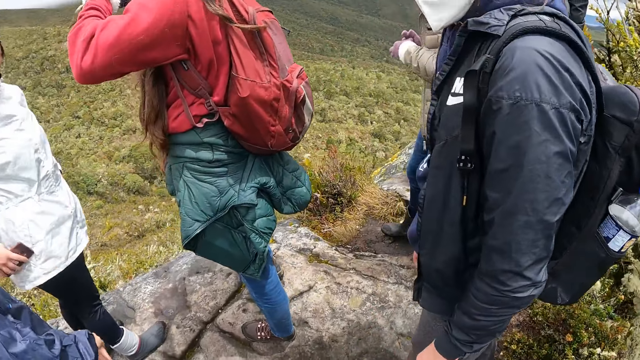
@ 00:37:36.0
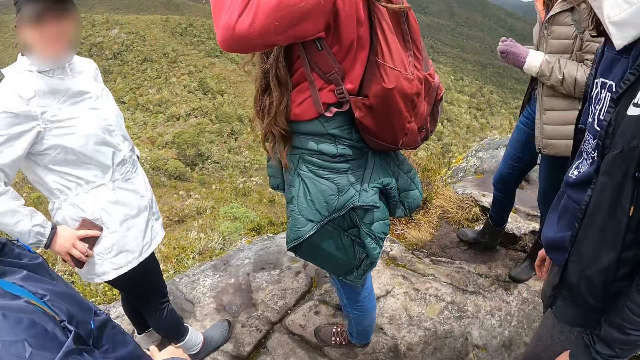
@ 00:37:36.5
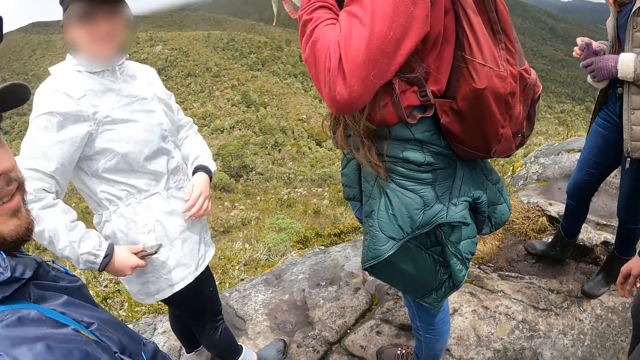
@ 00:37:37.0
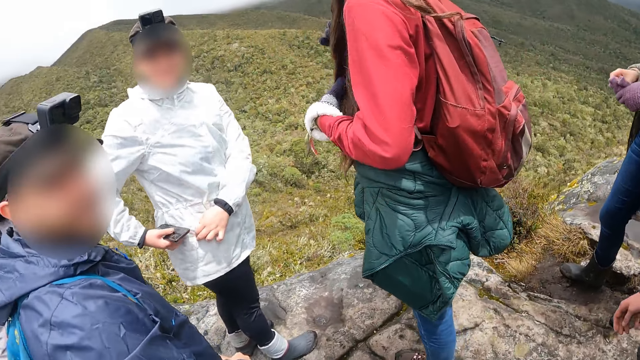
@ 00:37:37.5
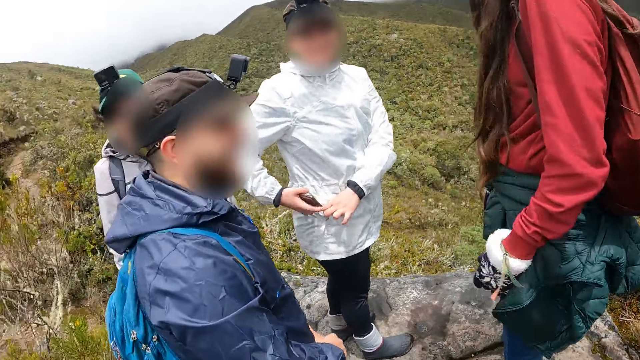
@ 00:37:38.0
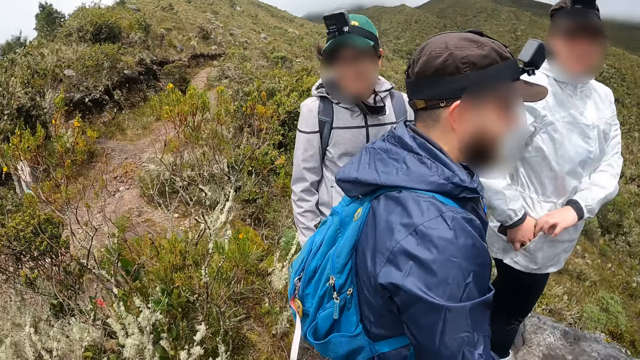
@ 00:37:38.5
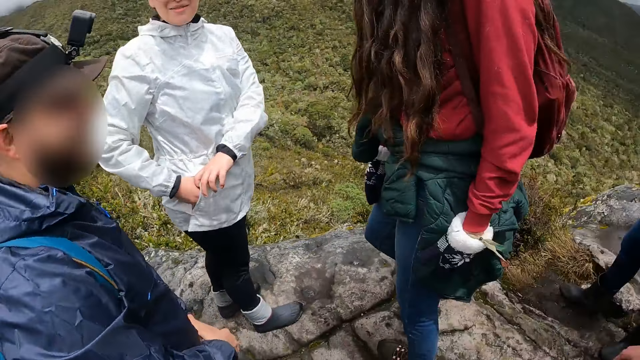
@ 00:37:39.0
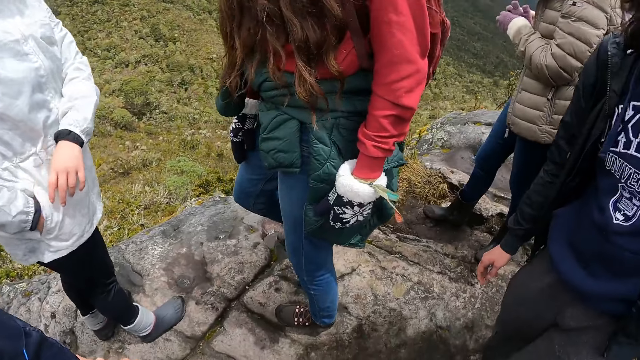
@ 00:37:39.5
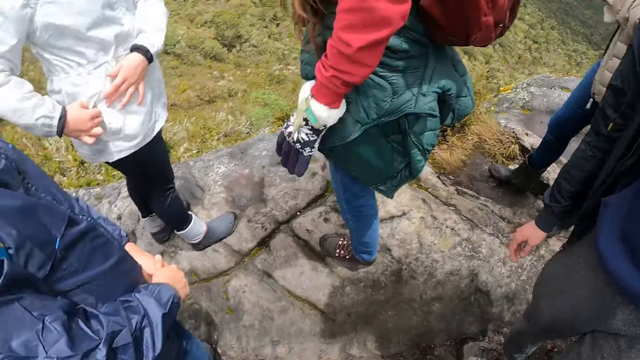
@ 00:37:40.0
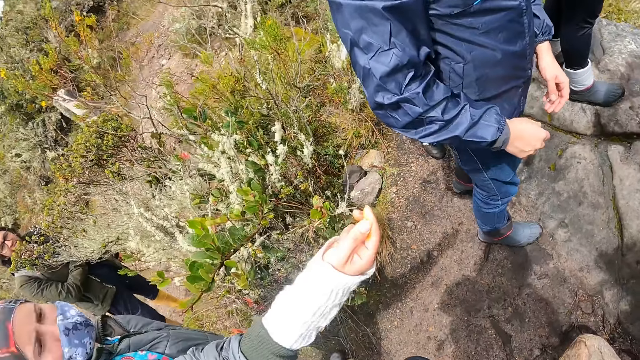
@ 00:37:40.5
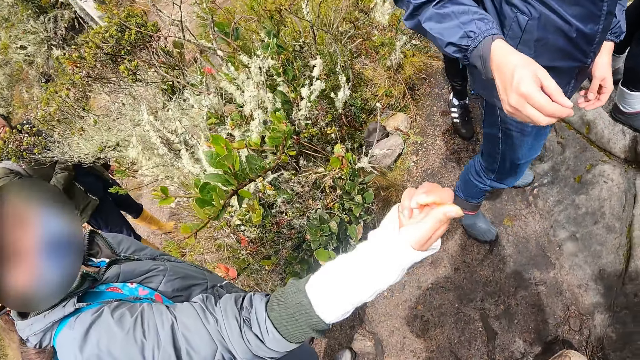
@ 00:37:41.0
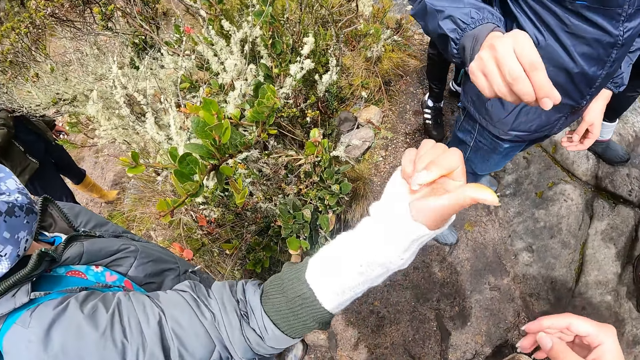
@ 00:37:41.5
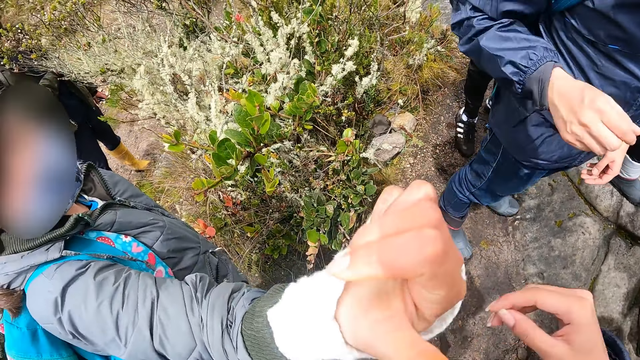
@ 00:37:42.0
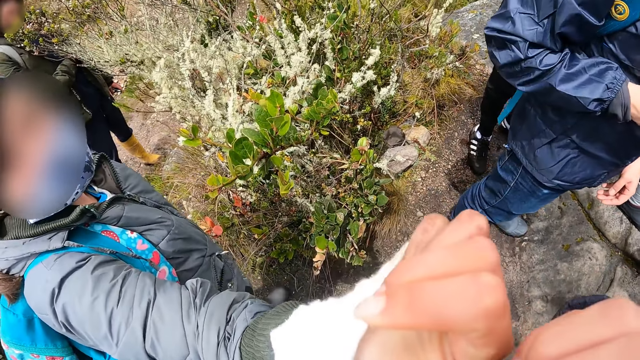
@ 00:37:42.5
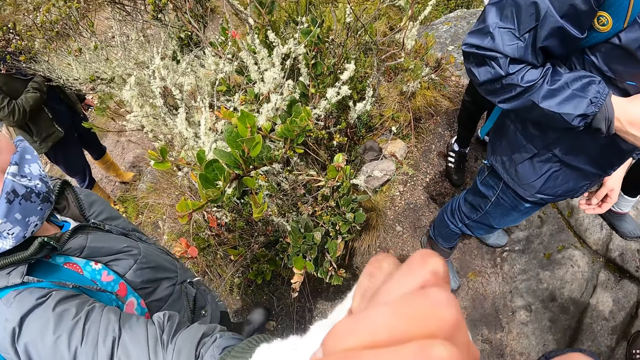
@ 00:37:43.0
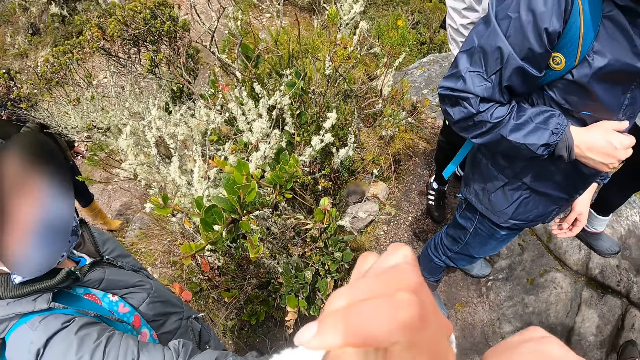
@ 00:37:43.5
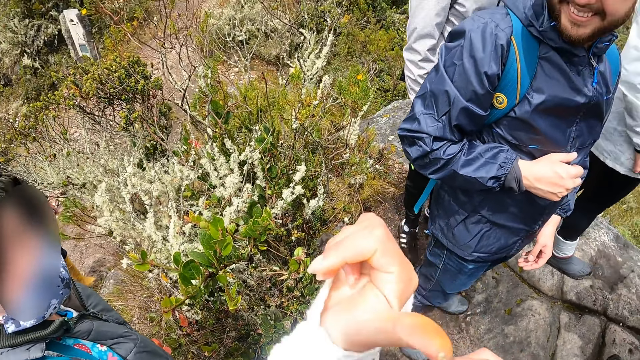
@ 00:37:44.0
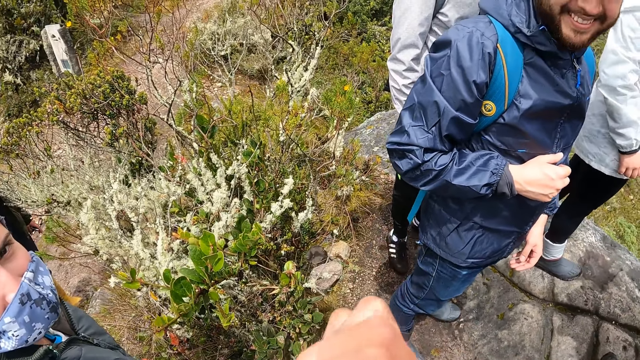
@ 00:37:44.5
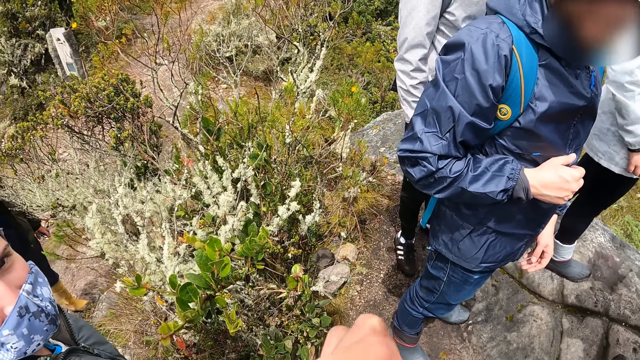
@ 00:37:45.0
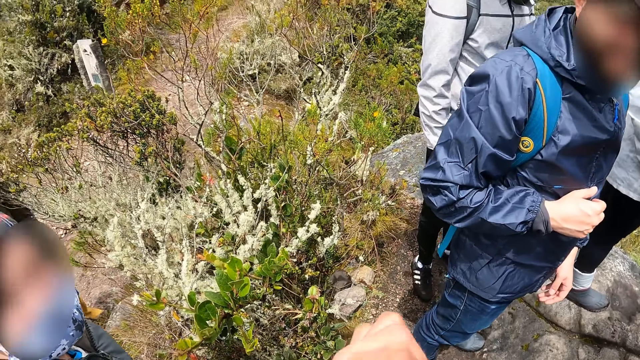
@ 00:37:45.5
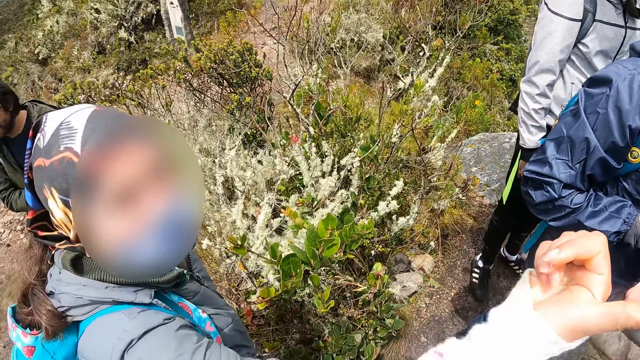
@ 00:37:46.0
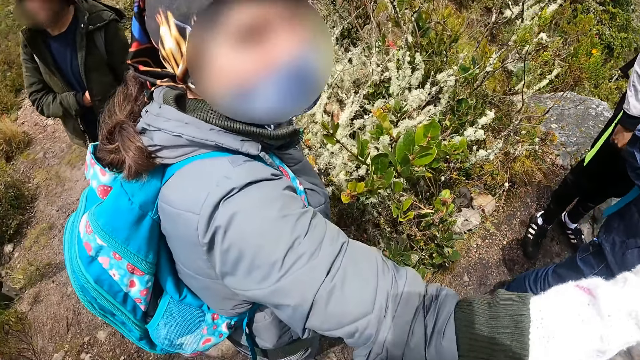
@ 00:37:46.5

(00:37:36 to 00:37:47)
A woman opens her jacket's pocket with her left hand. She puts the phone in her right hand in the jacket's pocket. Another woman stretches her right thumb to the camera wearer. She moves a hand. The camera wearer touches the other woman's right thumb with her right hand. She holds the other woman's hand.

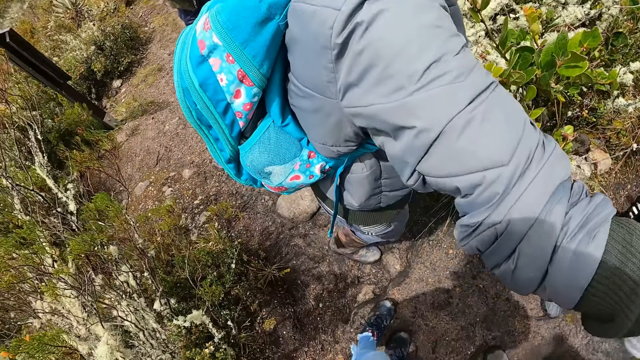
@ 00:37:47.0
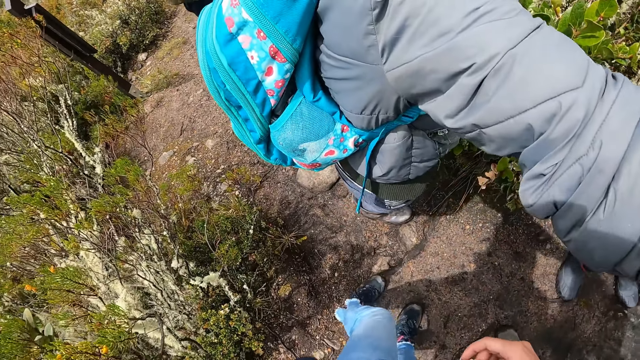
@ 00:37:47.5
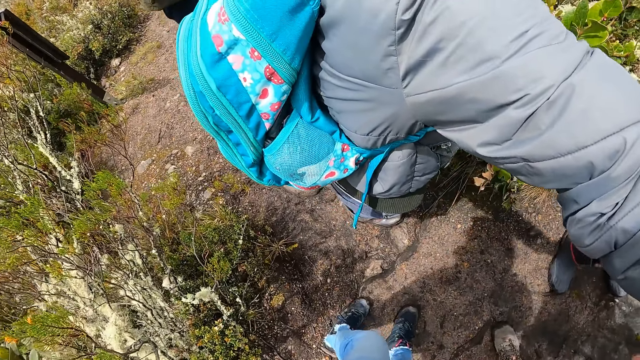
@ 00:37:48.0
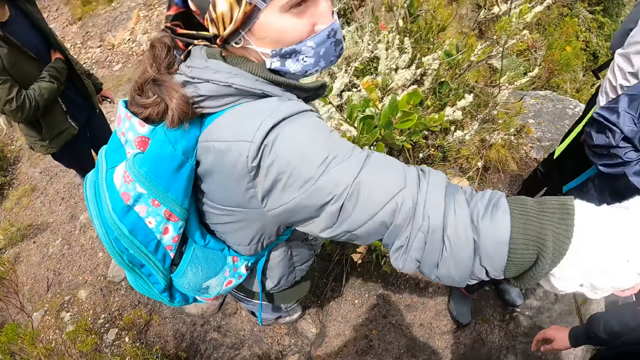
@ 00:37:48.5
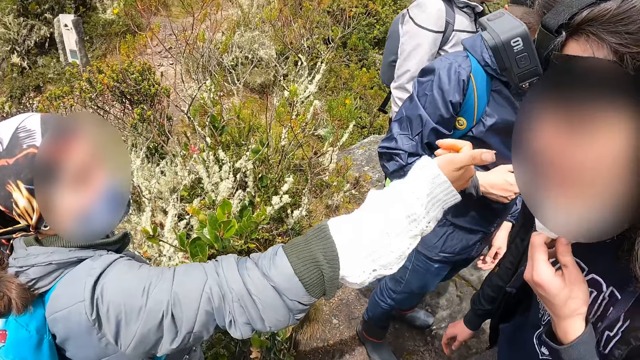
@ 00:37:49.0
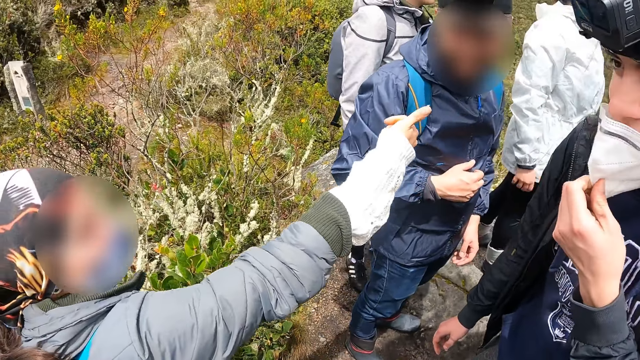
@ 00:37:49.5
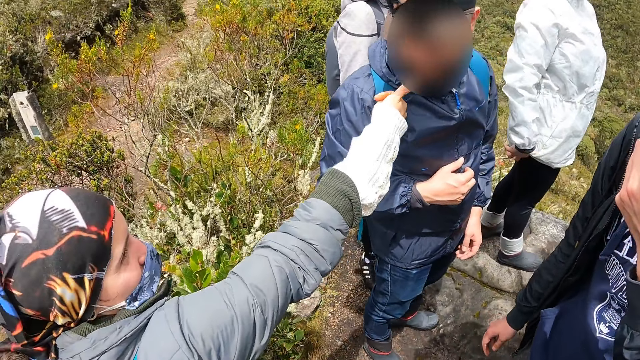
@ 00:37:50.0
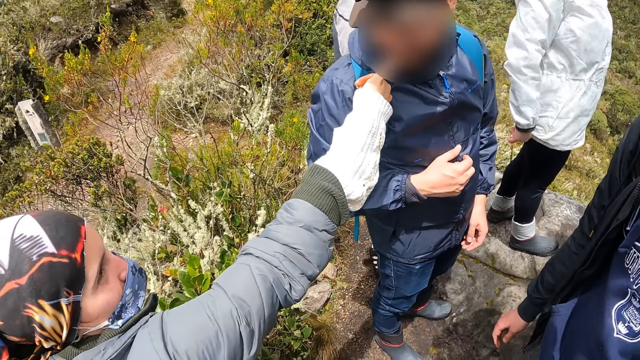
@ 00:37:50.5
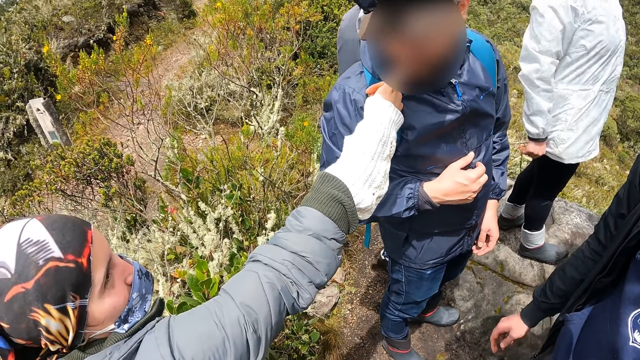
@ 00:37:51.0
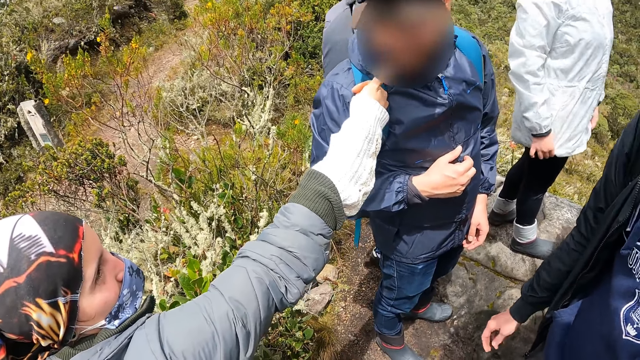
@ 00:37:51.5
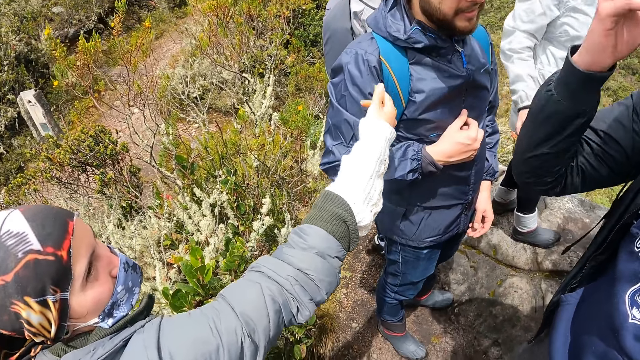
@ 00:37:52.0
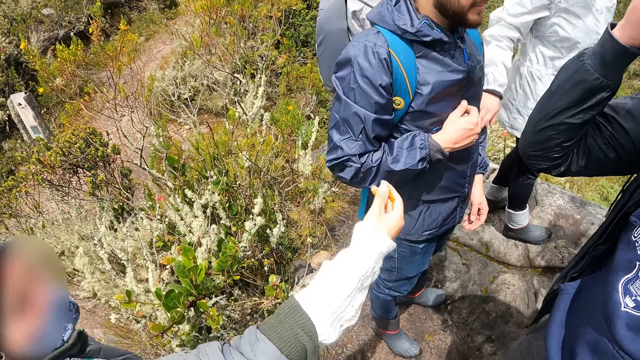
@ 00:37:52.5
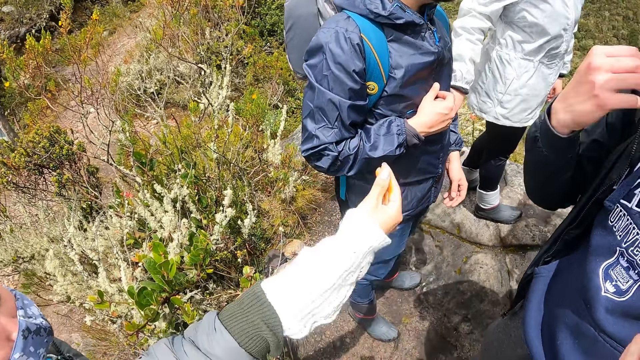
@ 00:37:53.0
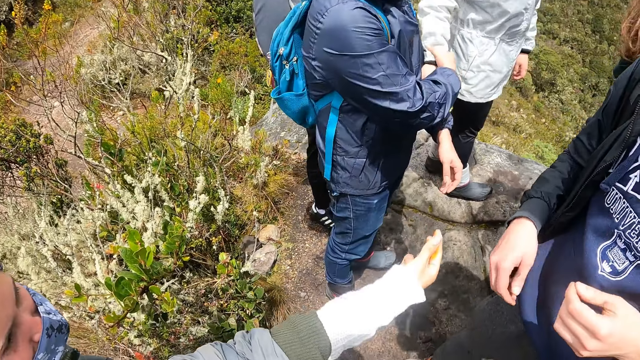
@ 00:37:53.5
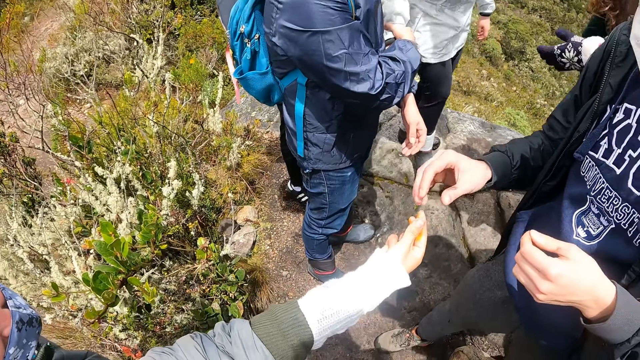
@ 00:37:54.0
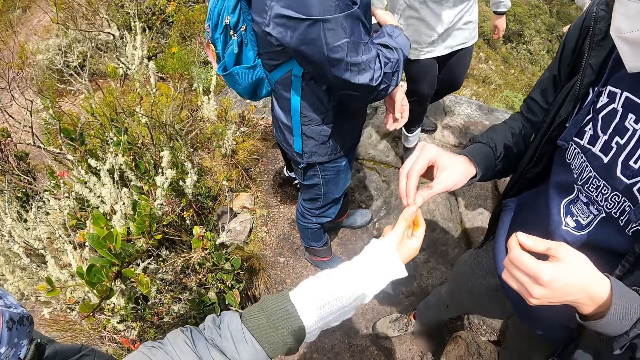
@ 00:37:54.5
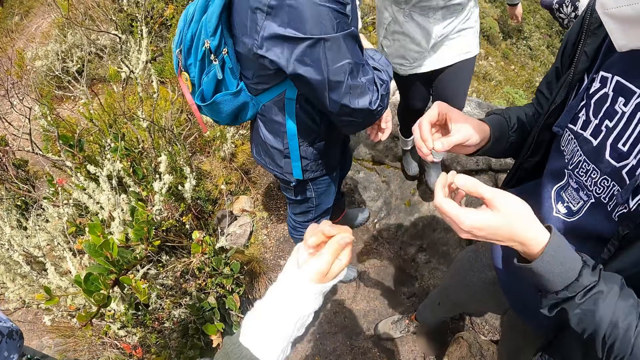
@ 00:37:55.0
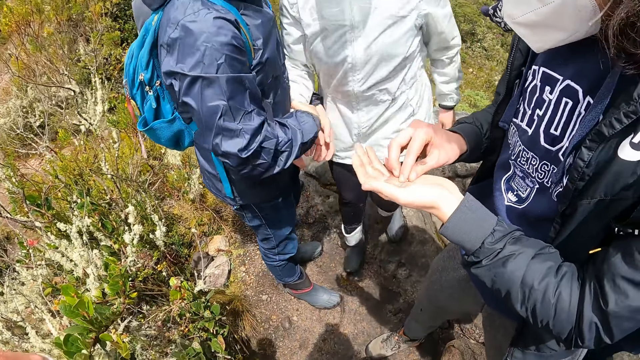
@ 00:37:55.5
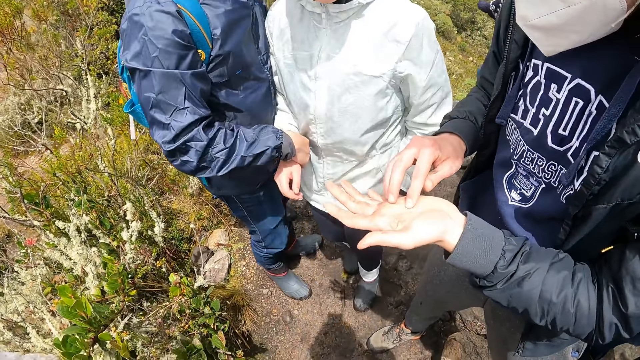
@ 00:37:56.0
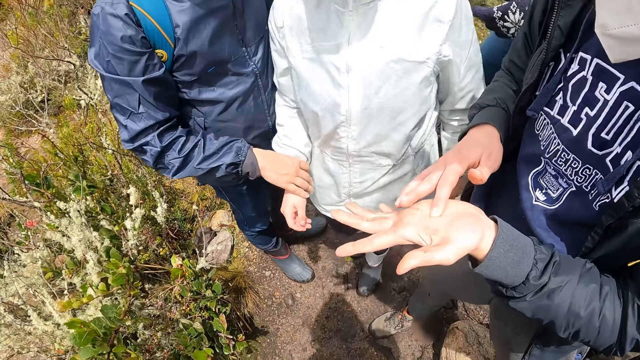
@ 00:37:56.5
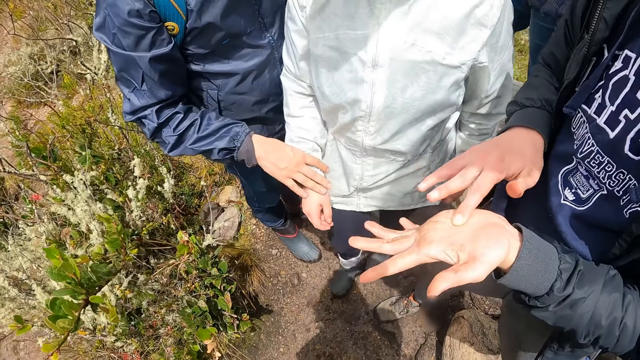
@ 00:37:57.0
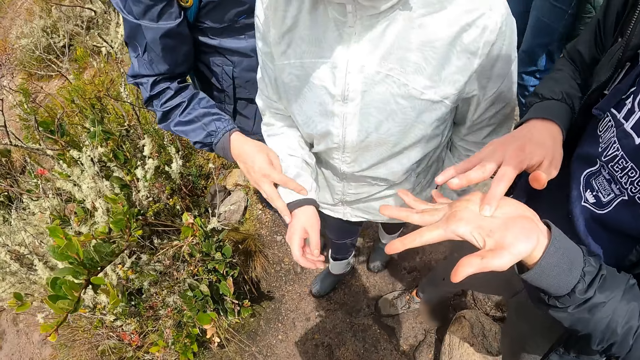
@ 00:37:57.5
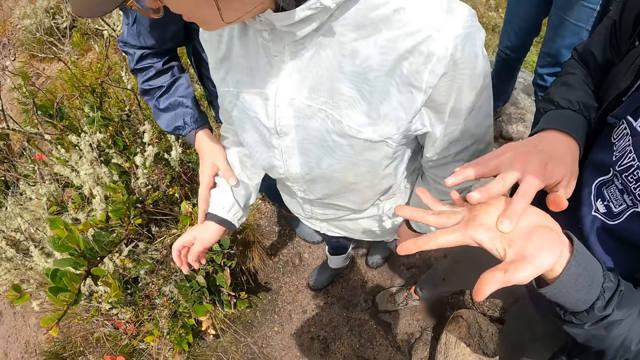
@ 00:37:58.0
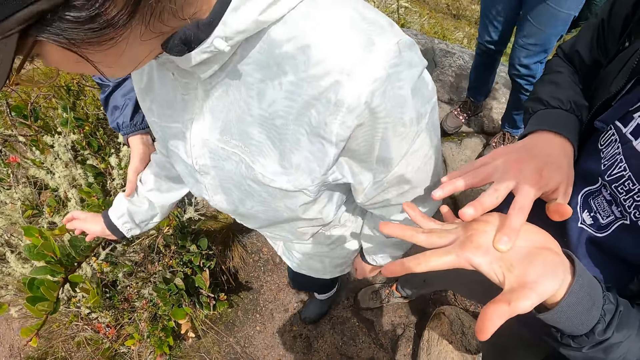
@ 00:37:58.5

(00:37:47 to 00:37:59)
A woman moves a hand. A man licks the woman's right thumb. Another woman adjusts her jacket with both hands. The man smells a finger. Another man moves a hand. The second woman holds the first man's left hand with her right hand. The first man holds the second woman's right hand with his right hand. The other man picks a fruit from the first woman's right hand with his right hand. The second woman walks towards the plant and walks on a stone. The other man places the fruit in his right hand on his left palm and rubs the fruit on his left palm with his right hand.
